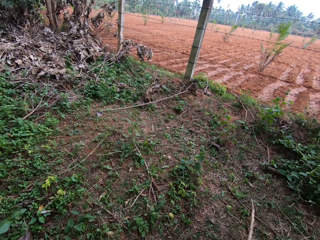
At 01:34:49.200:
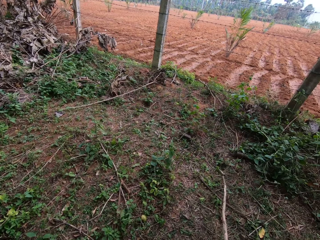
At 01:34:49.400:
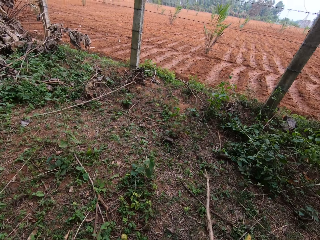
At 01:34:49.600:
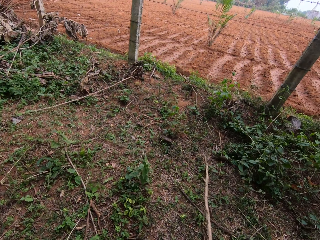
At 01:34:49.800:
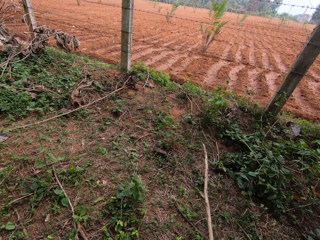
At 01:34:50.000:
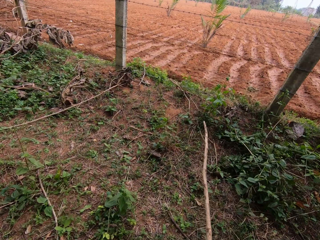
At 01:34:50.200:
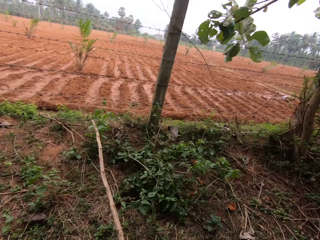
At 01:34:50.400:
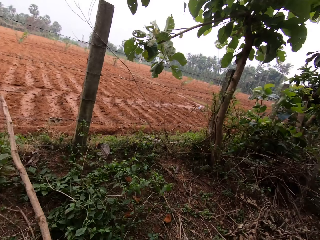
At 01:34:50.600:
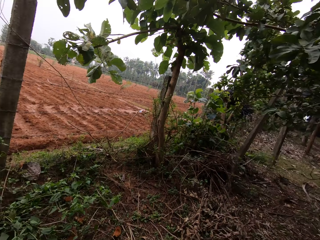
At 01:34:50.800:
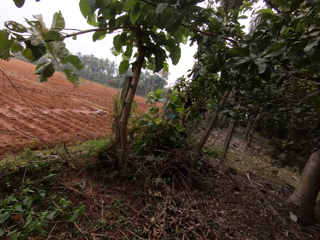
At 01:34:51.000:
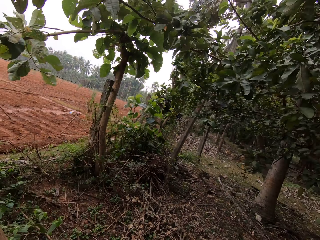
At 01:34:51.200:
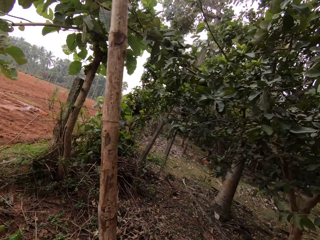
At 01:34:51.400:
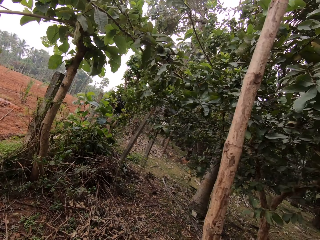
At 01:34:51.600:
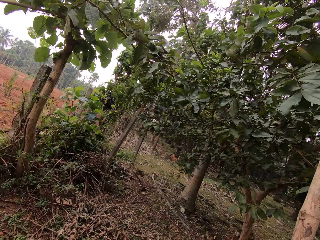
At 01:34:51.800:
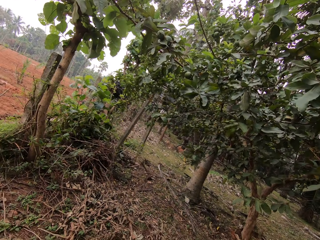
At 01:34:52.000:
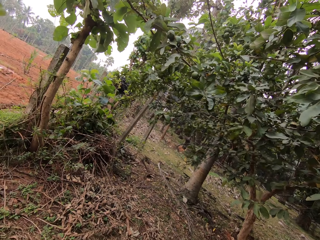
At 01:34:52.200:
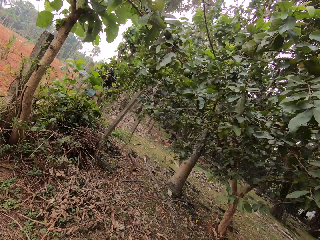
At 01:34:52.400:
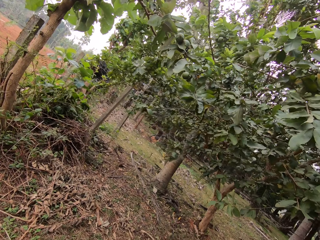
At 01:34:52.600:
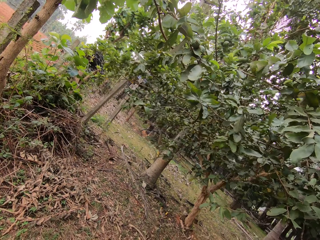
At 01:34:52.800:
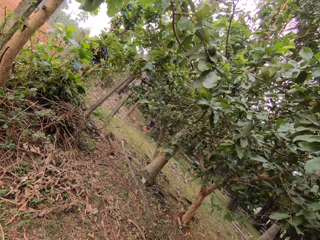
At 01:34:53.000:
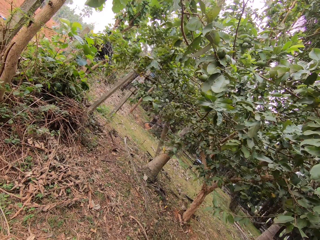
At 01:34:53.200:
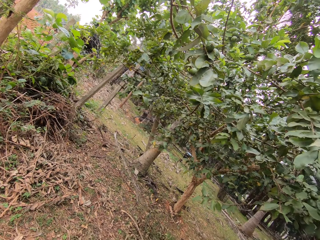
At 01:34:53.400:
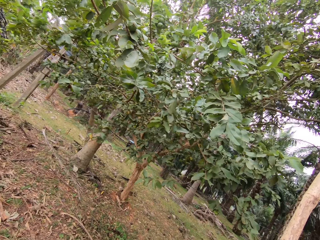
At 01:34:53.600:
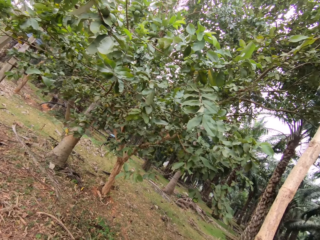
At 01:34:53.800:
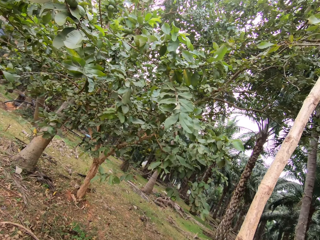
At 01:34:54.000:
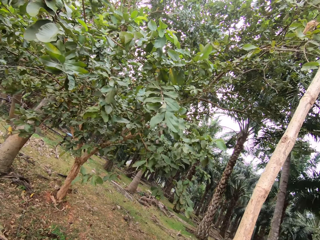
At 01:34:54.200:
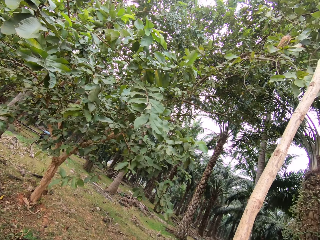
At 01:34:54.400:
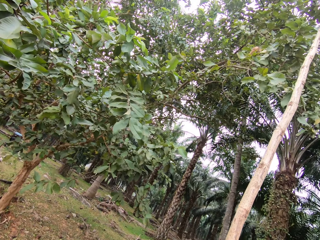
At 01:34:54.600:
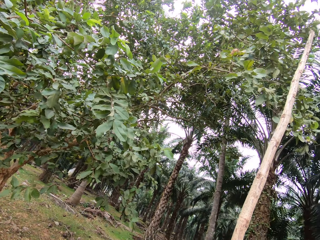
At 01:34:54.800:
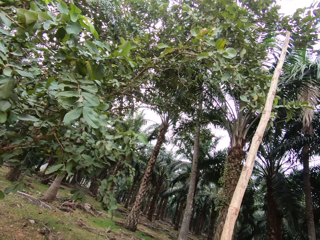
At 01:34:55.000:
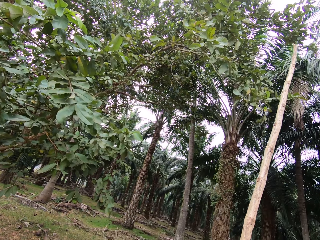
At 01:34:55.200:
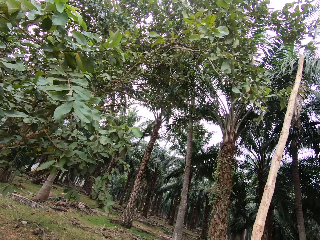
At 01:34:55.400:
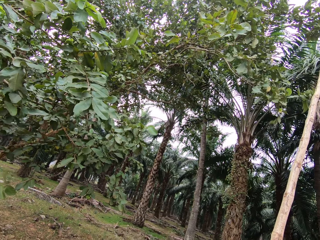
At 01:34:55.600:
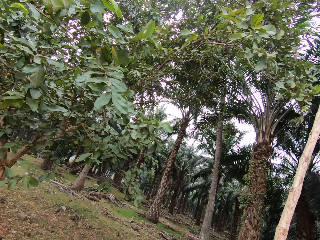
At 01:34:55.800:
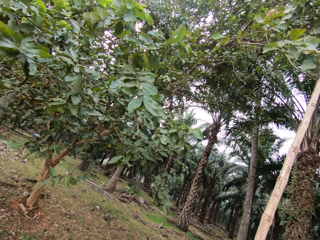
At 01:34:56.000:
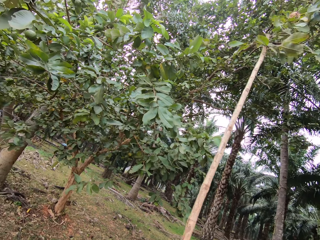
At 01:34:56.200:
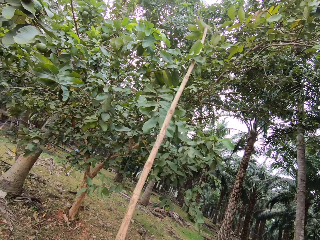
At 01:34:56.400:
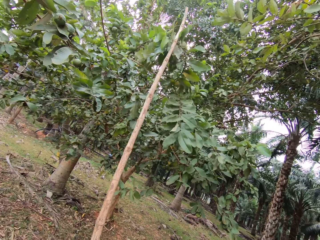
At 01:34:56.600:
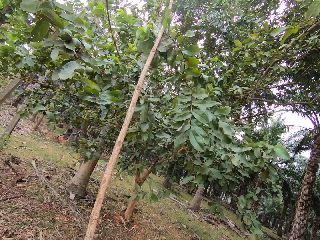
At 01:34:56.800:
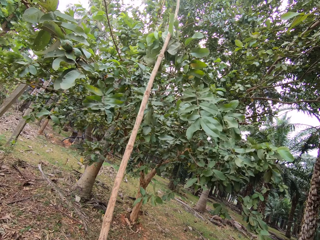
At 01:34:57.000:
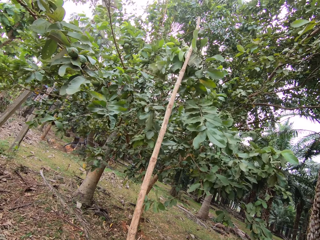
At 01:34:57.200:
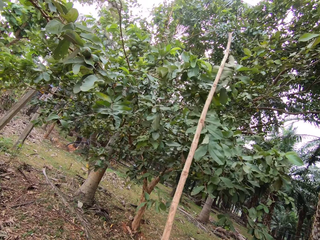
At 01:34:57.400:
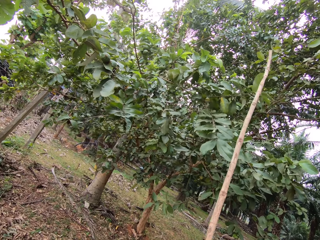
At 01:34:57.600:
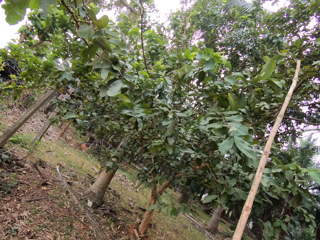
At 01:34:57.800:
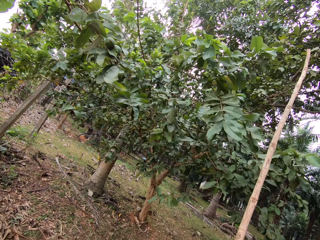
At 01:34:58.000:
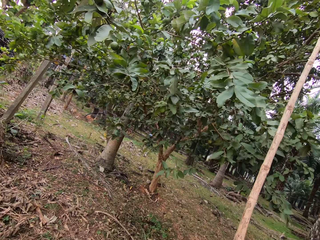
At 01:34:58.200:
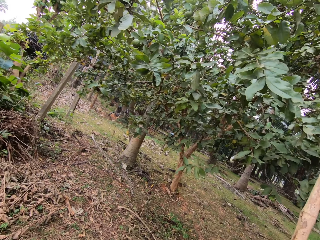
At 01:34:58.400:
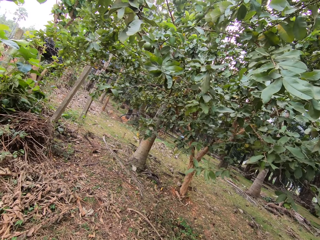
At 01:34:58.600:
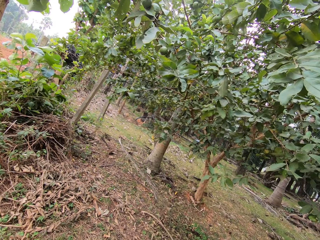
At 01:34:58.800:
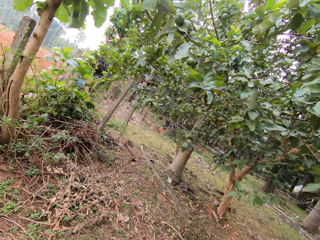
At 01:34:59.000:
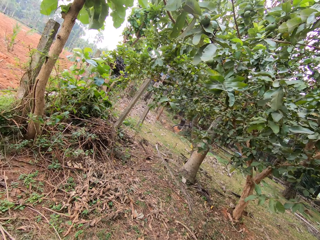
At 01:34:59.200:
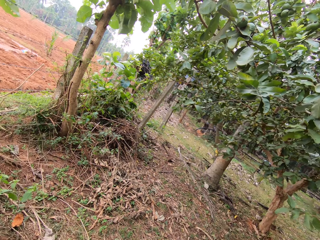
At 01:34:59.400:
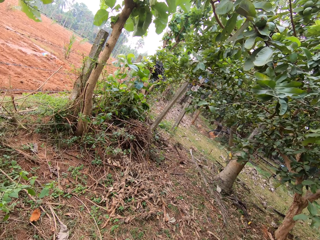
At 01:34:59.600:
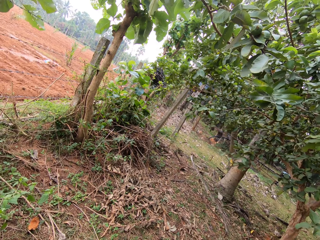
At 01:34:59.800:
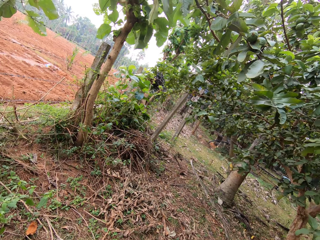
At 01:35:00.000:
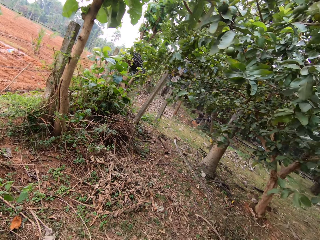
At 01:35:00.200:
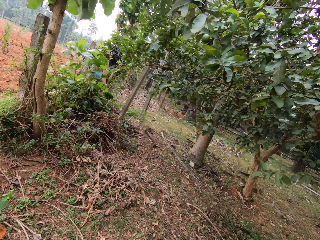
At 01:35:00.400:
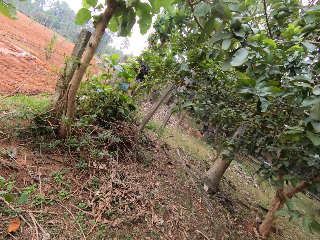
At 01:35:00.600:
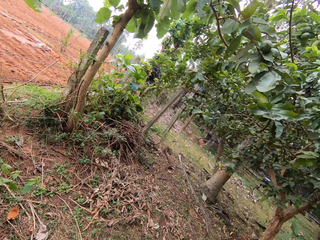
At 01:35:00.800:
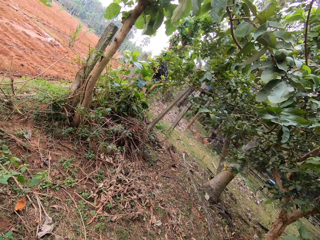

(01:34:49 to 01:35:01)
The camera wearer looks around. They move the stick. They look around.

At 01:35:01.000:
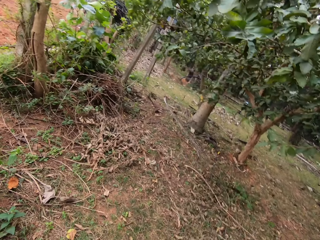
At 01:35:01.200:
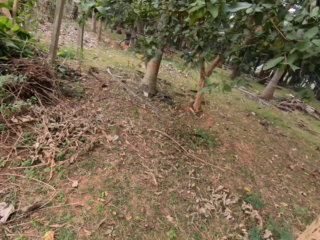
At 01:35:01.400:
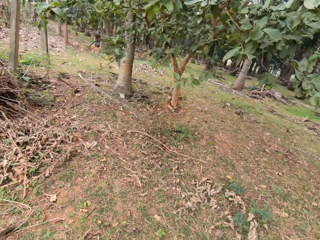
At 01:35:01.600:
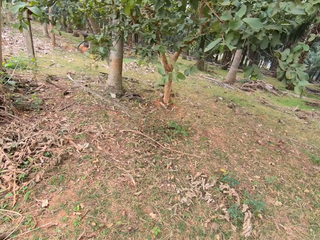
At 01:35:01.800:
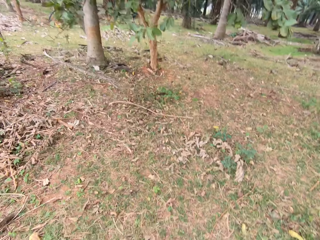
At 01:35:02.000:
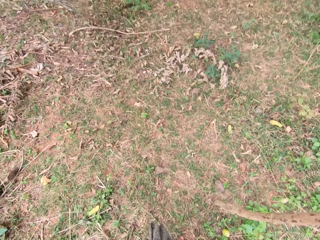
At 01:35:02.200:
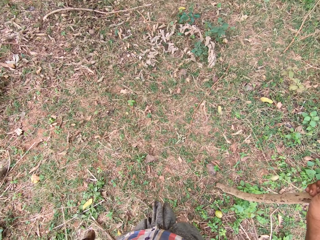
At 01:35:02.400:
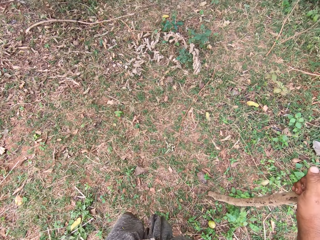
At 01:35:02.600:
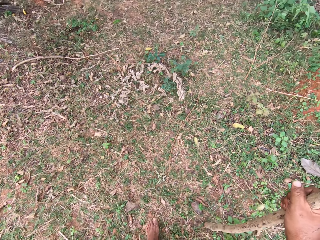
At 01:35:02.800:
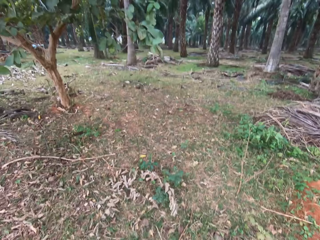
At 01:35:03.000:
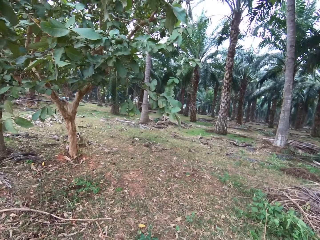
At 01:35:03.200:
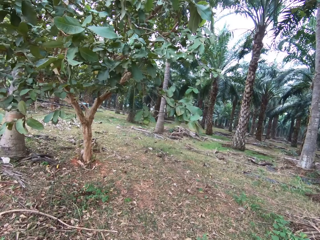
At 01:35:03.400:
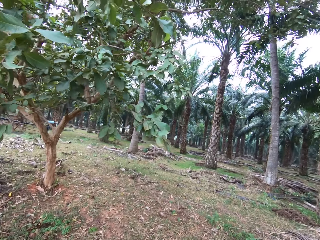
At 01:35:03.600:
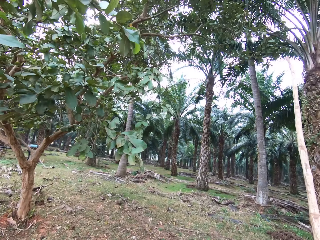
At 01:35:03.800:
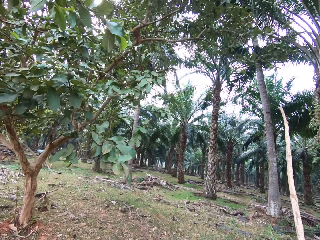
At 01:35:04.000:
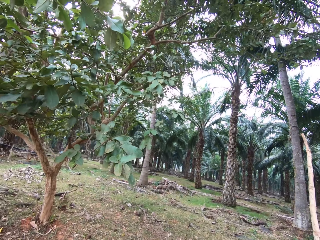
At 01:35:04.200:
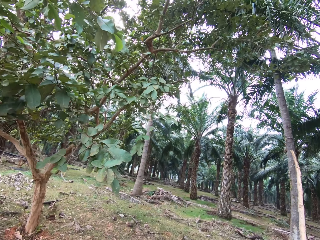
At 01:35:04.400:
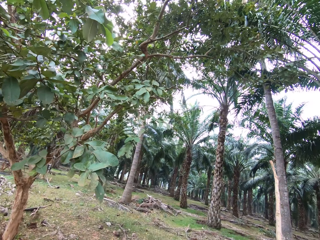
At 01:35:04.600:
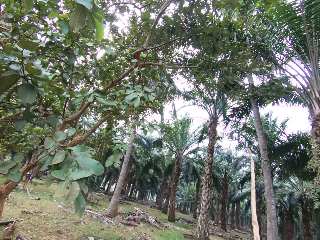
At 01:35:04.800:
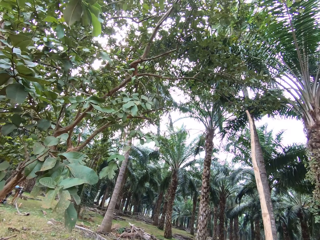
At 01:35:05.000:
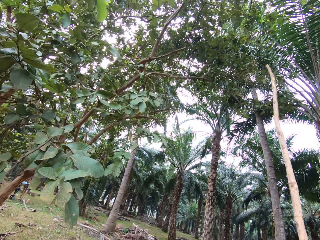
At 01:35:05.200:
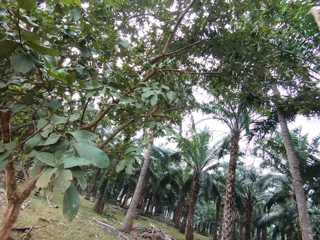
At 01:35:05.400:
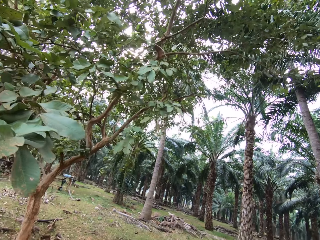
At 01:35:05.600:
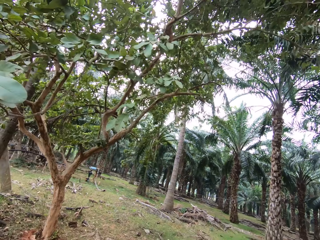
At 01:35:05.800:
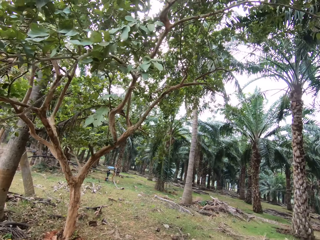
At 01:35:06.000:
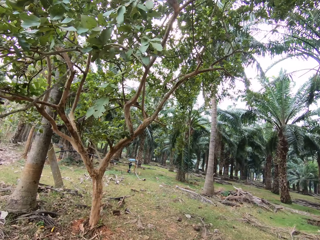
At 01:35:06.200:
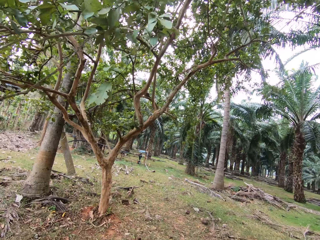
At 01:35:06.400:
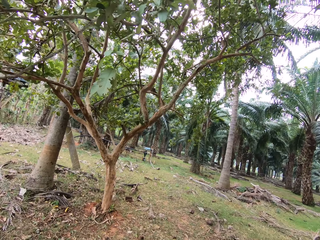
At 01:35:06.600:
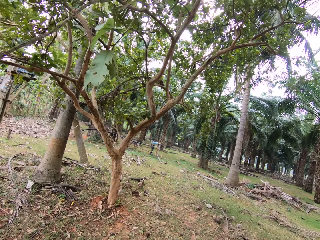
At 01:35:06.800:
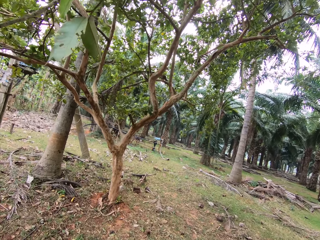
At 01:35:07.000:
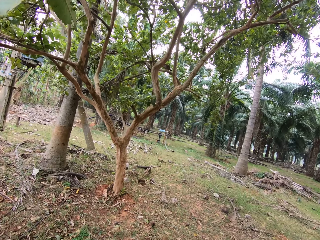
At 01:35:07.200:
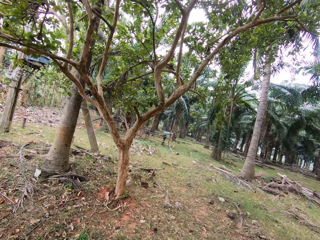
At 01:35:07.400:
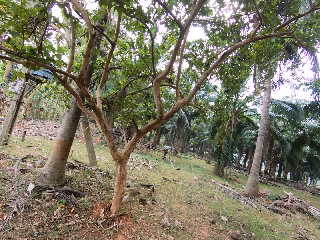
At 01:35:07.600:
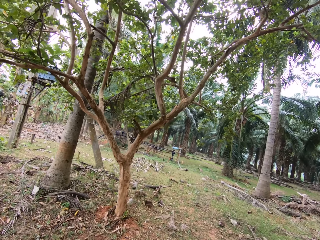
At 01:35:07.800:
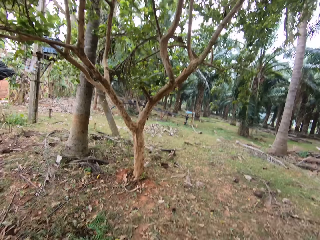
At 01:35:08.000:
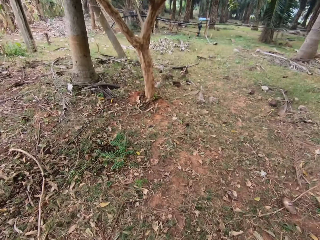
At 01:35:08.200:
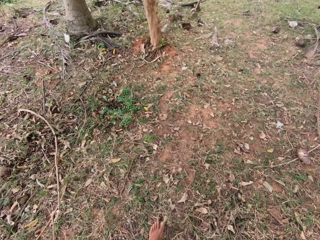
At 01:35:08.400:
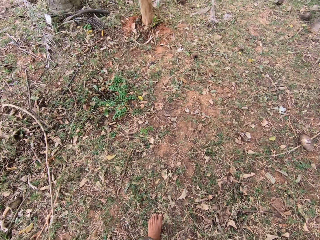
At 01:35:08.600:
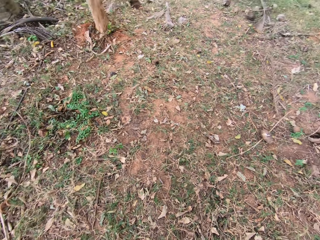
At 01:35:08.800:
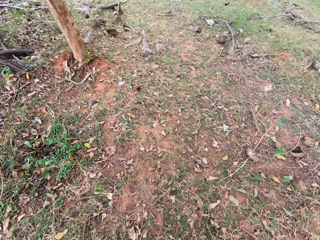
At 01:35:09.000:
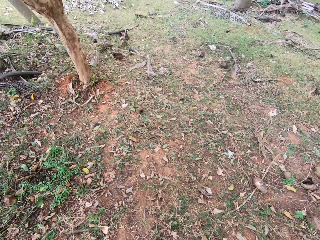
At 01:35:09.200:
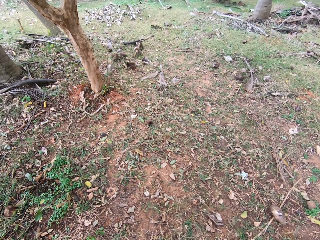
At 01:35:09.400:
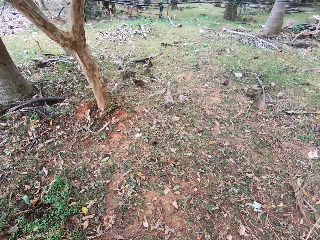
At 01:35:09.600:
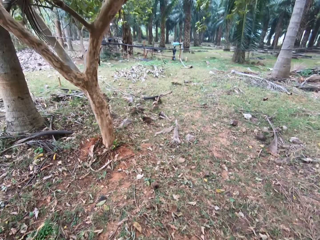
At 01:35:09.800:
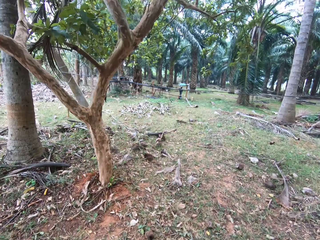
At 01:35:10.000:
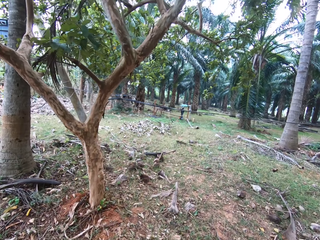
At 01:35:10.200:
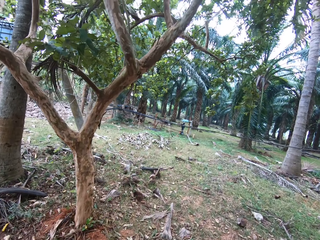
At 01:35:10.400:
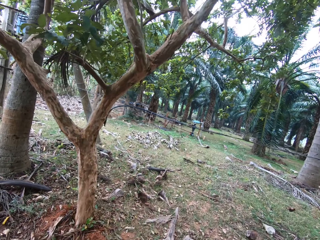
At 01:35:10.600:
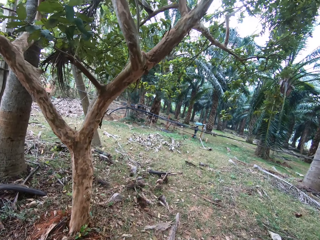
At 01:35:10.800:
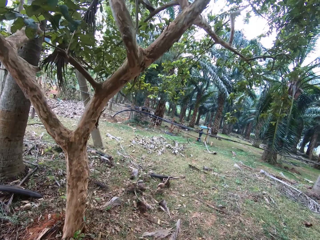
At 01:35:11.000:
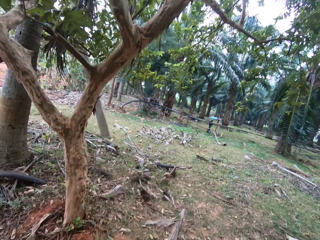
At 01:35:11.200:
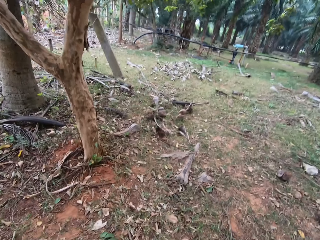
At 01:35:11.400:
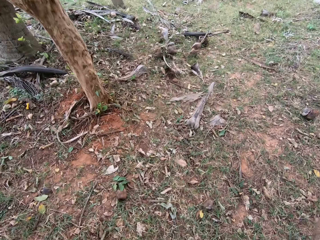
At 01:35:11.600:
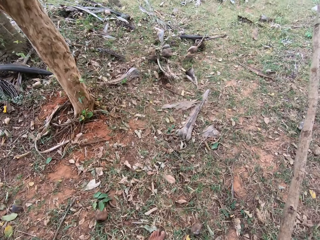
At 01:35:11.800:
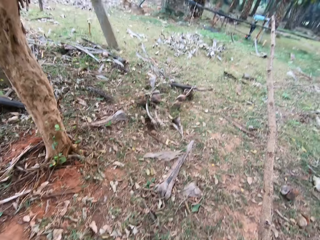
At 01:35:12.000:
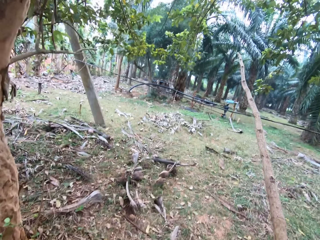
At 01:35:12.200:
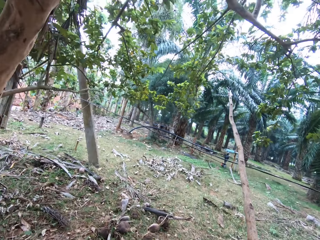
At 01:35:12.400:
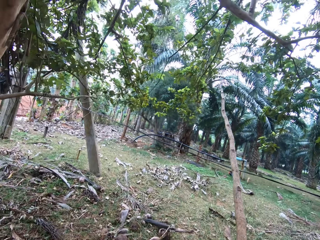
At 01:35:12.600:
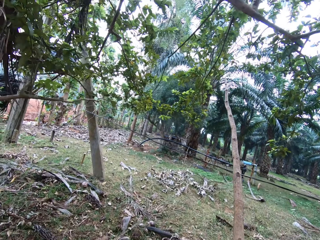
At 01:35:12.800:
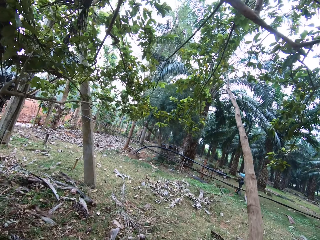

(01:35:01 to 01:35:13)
The camera wearer walks around.
